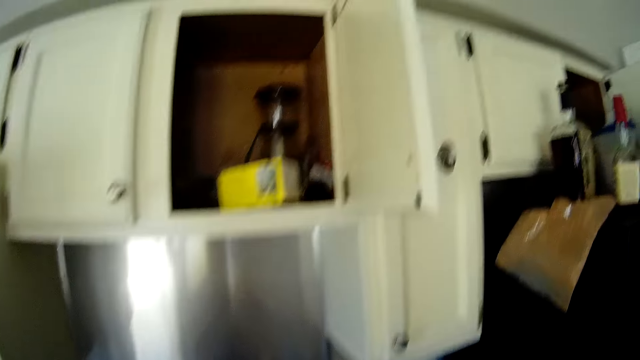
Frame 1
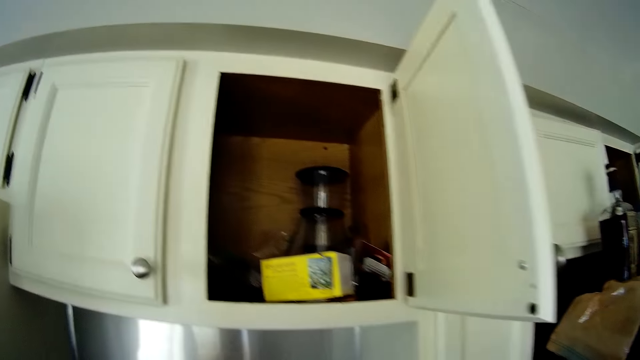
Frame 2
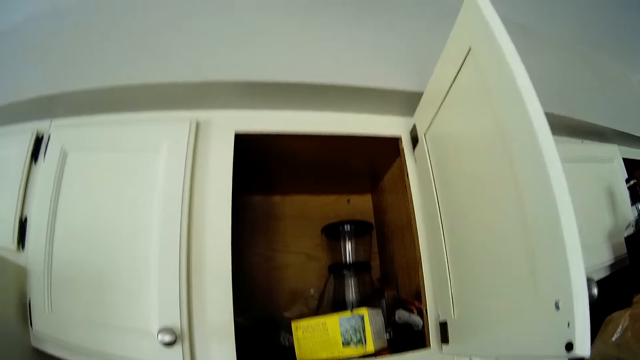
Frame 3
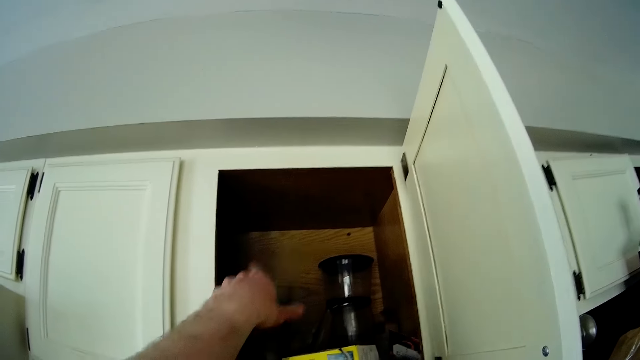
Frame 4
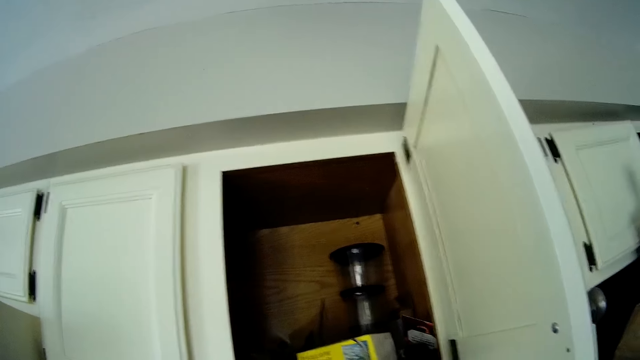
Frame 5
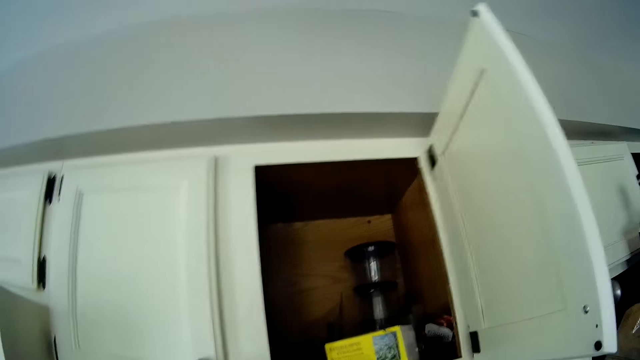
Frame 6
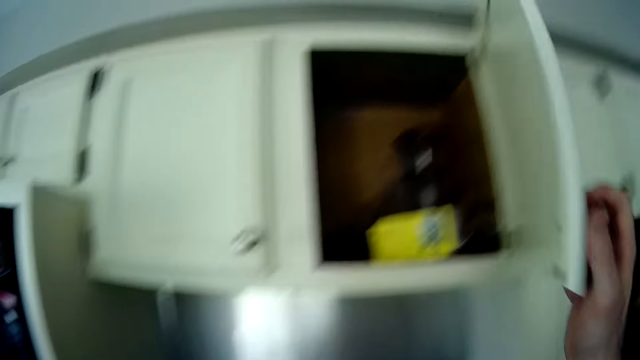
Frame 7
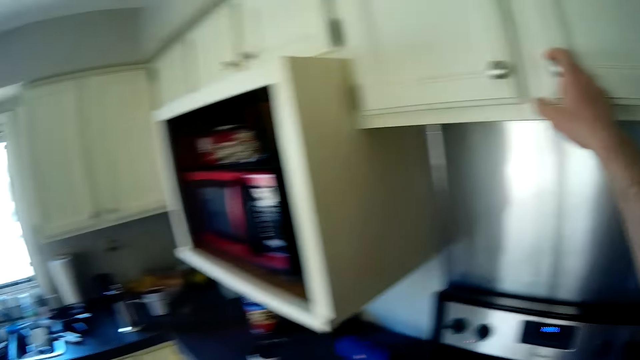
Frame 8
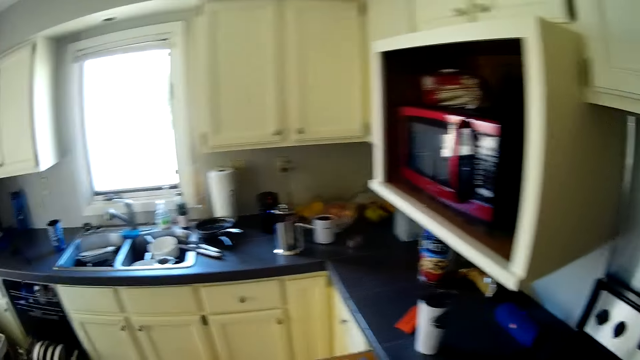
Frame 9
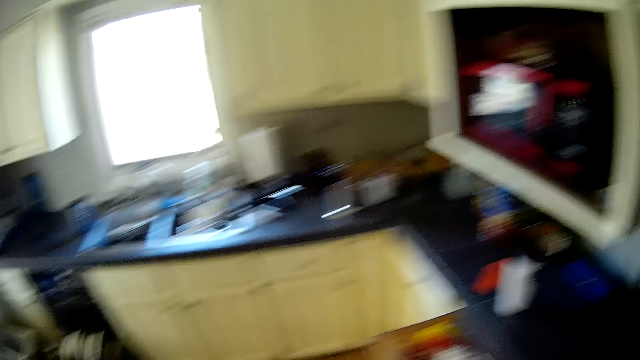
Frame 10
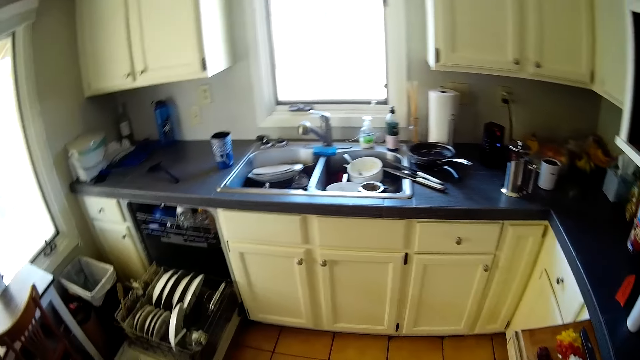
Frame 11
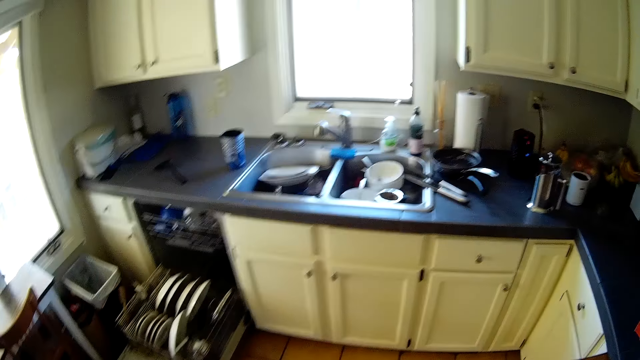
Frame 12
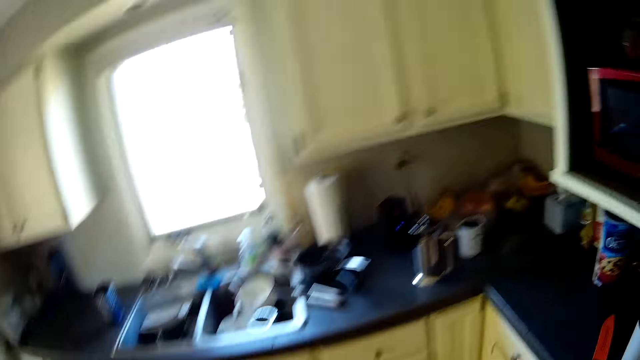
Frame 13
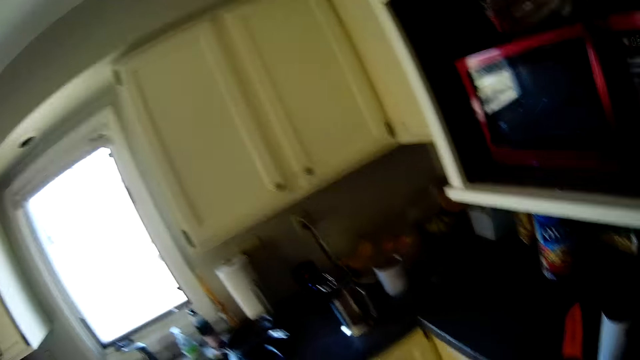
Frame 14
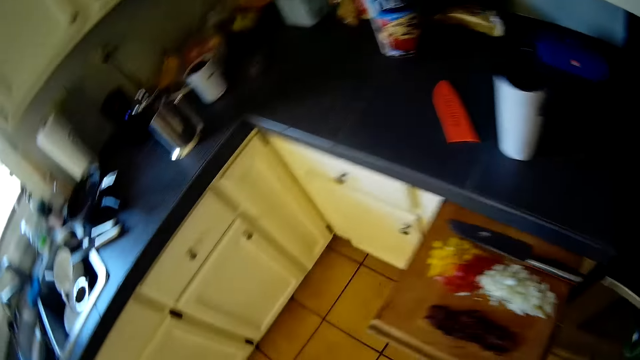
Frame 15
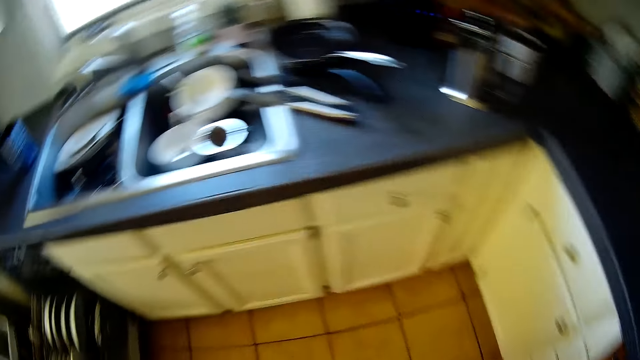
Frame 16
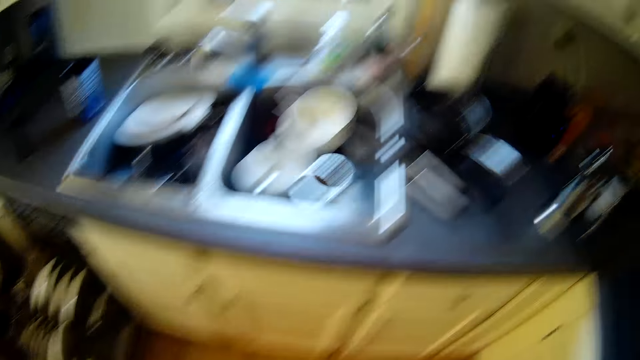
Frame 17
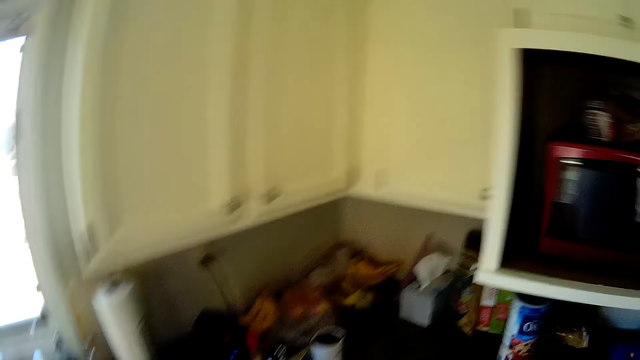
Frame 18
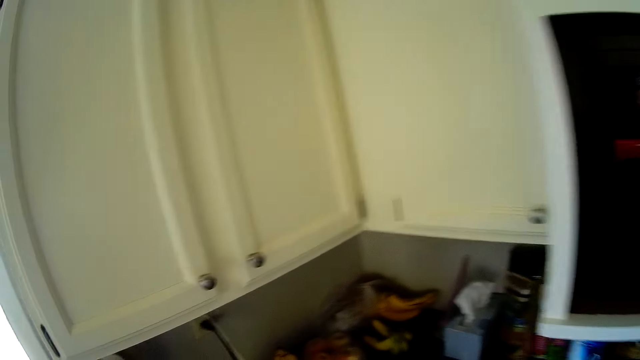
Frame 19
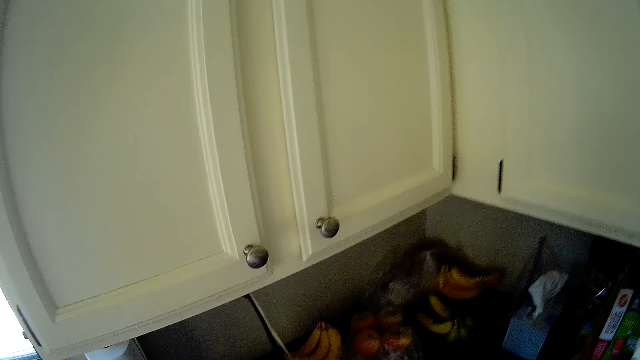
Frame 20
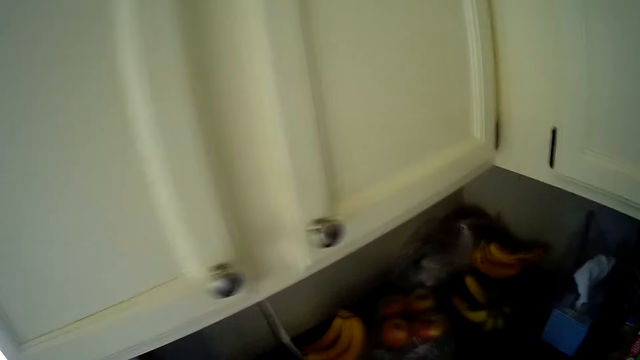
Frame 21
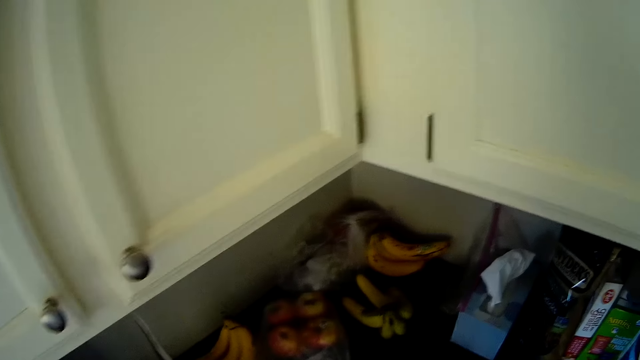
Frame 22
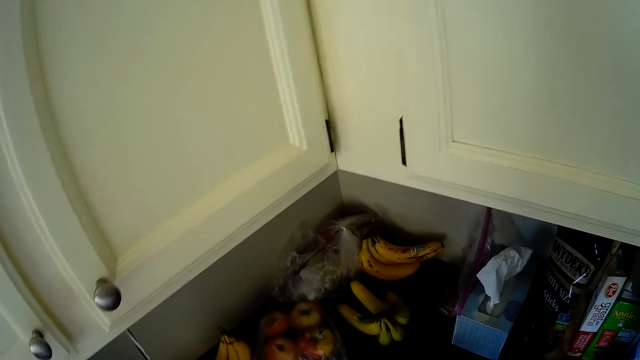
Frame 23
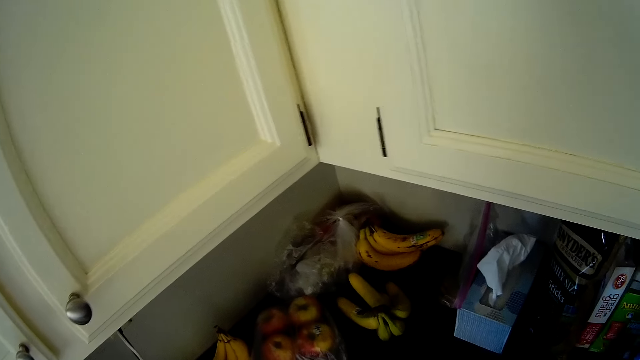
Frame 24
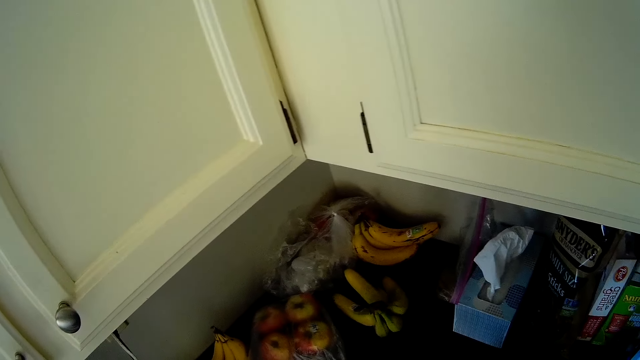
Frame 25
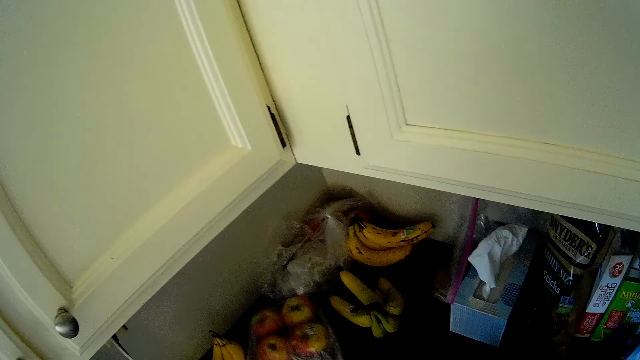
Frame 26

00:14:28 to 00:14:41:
The camera wearer puts the sachet into the kitchen cabinet with his left hand. He closes the kitchen cabinet with his right hand. He moves around the kitchen. He stares around the kitchen.

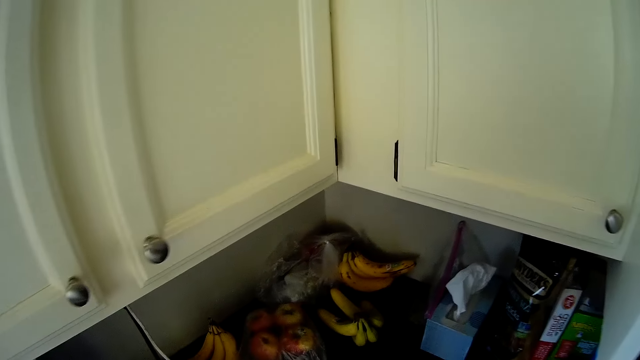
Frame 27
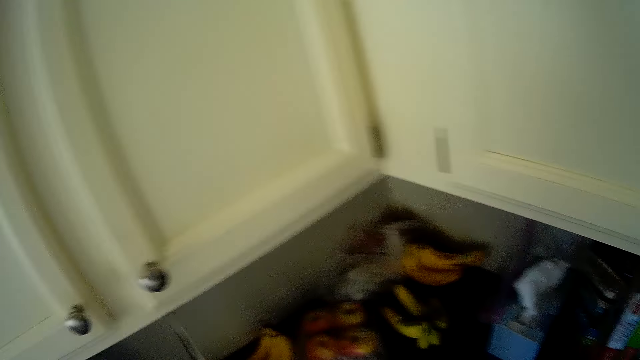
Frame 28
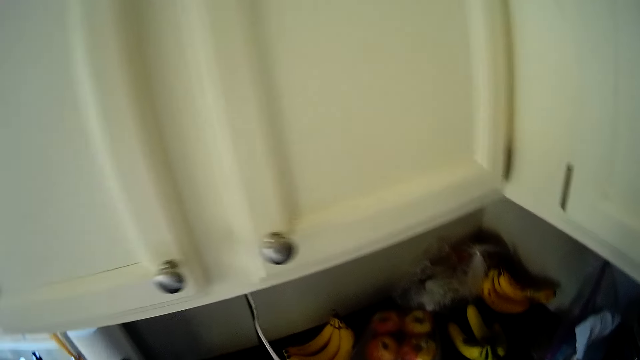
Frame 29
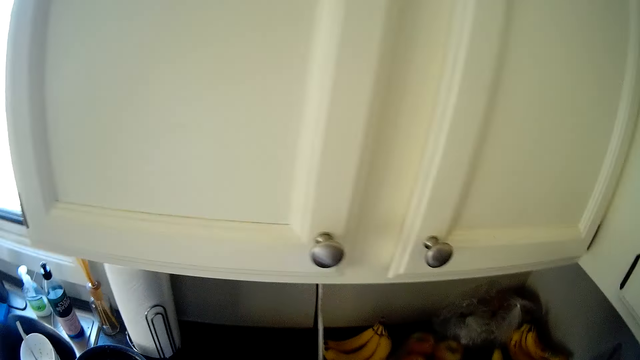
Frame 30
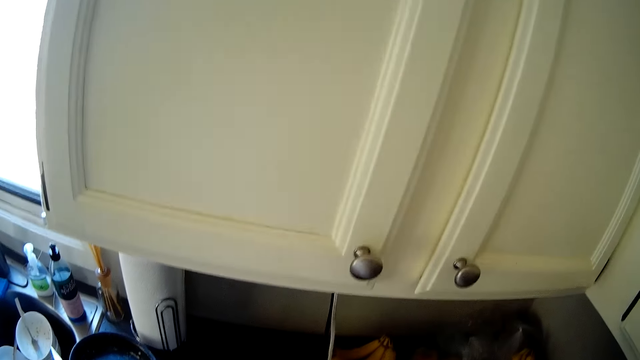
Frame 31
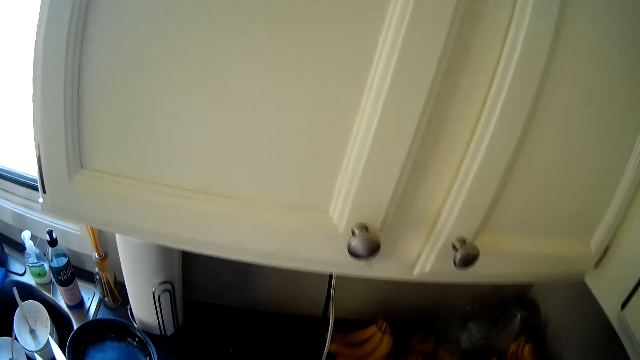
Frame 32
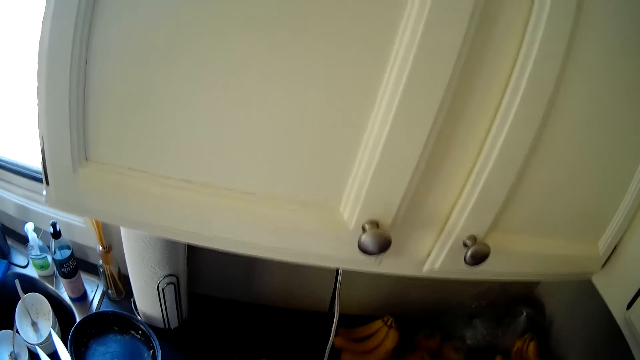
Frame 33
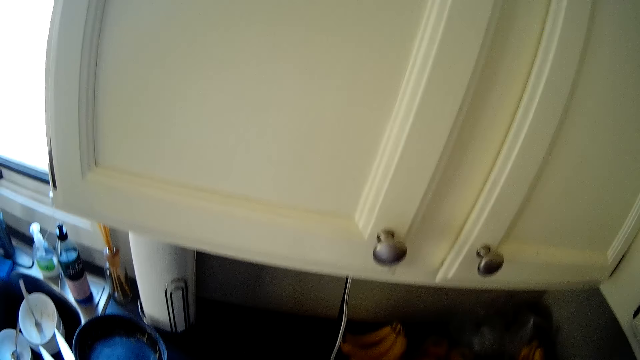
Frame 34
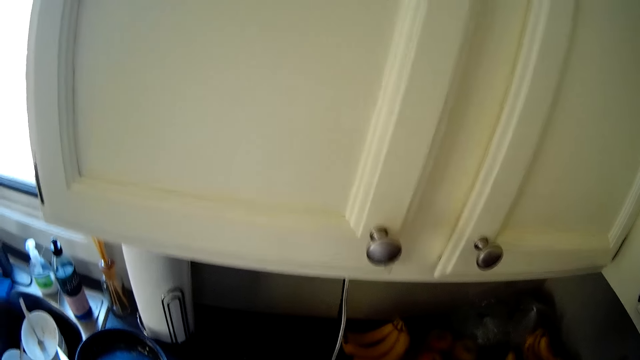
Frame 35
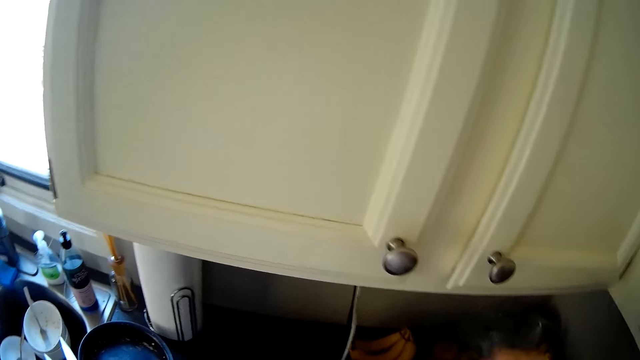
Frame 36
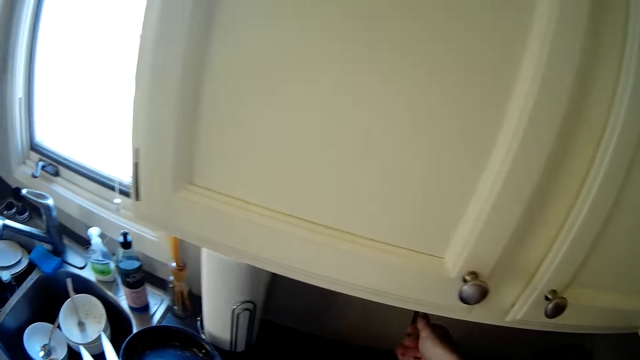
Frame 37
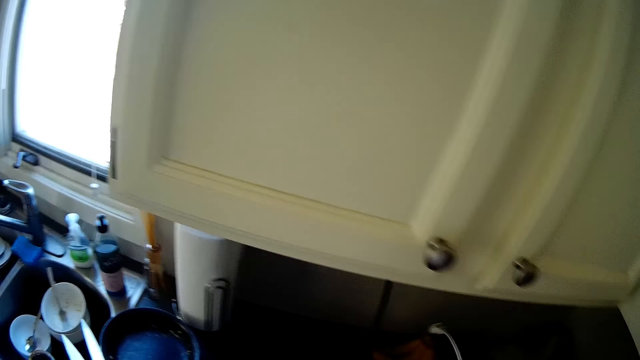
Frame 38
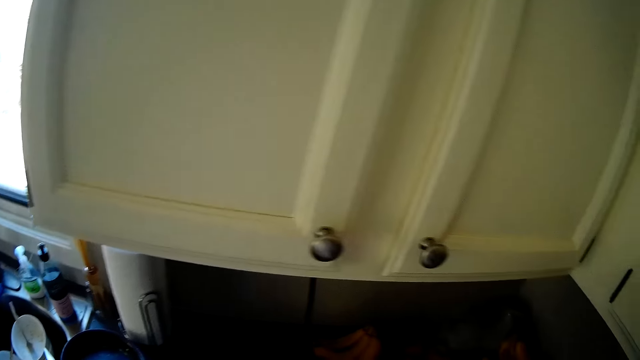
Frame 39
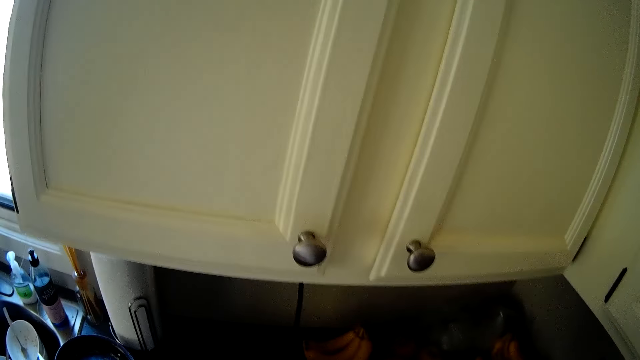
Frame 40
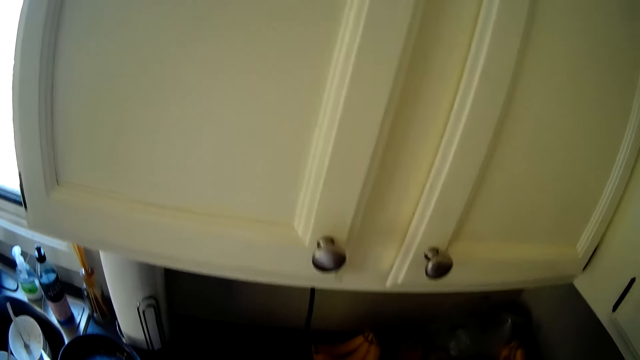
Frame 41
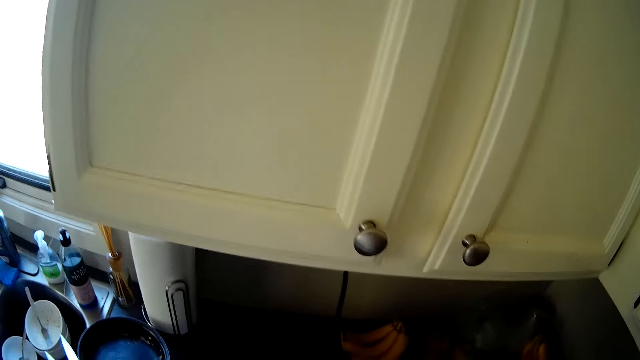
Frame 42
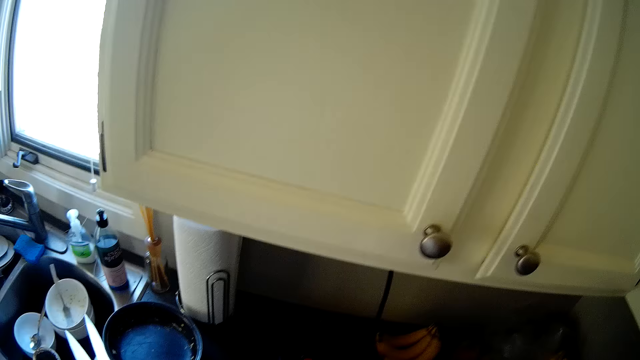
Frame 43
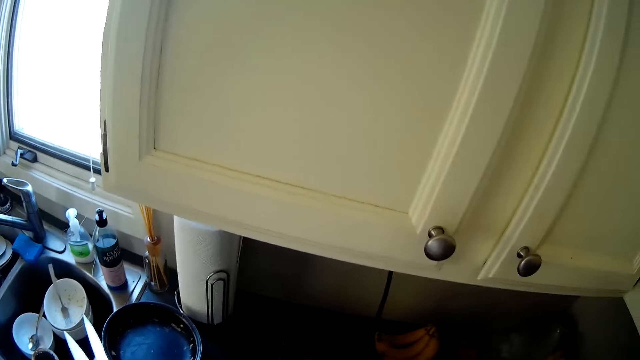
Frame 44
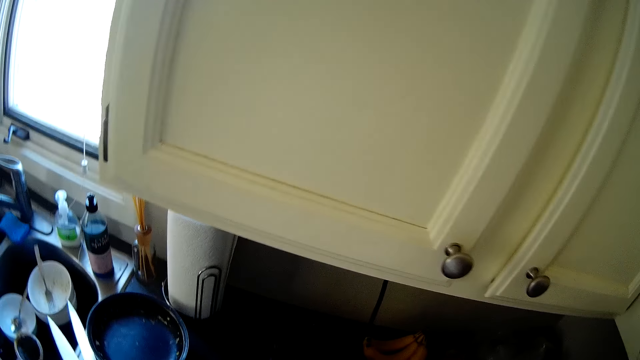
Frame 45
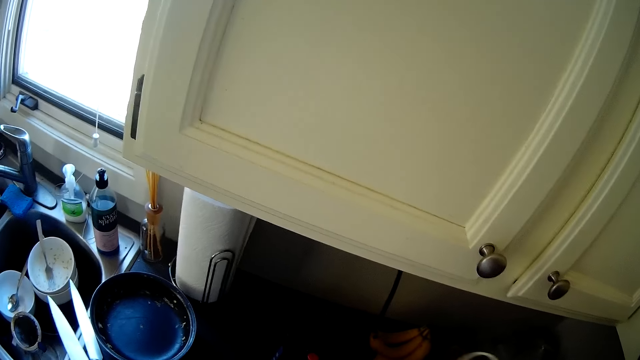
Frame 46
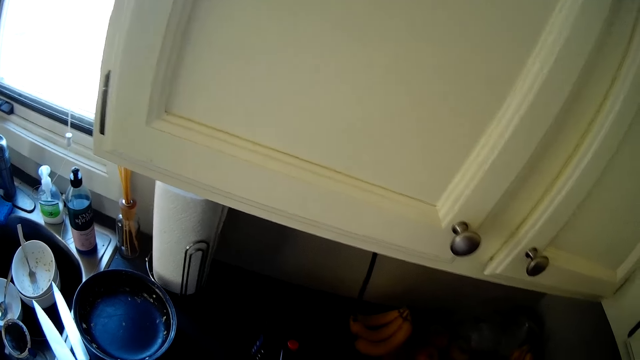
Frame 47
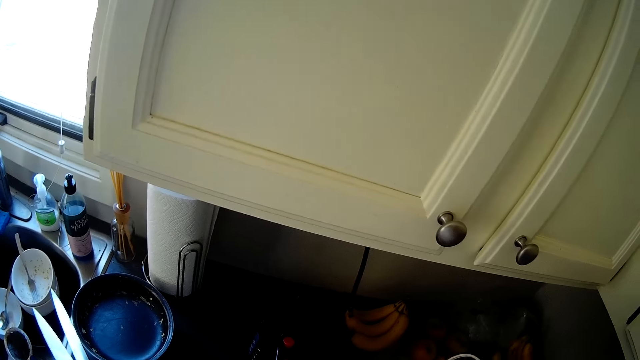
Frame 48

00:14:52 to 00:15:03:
The camera wearer removes the blender cable from the socket. They shake something.
